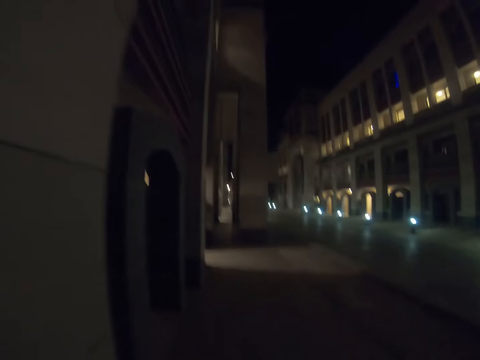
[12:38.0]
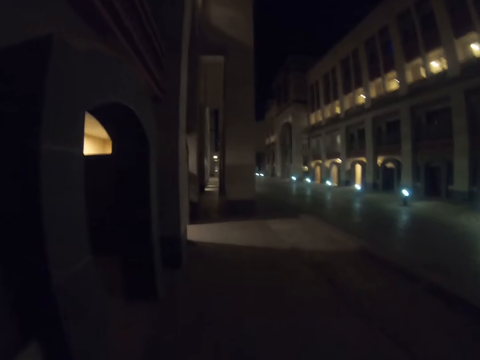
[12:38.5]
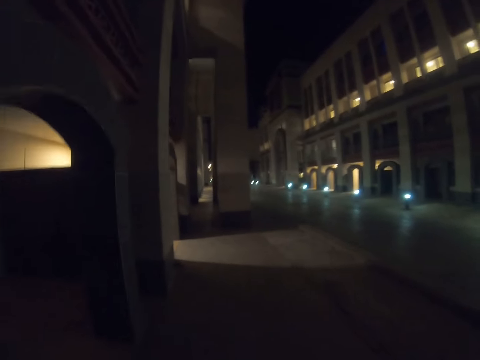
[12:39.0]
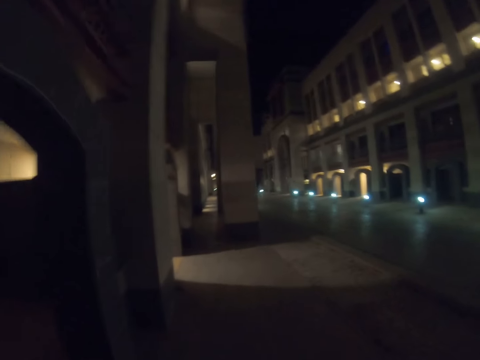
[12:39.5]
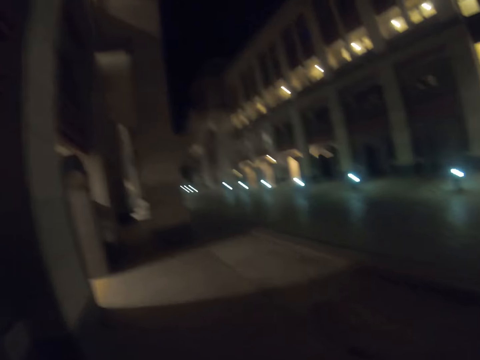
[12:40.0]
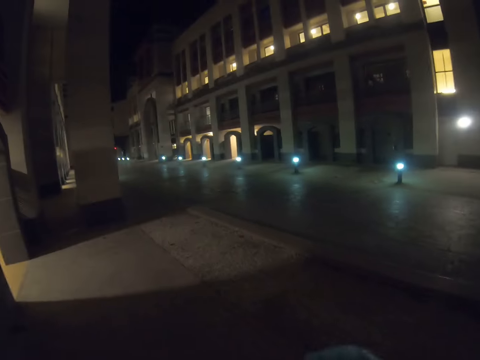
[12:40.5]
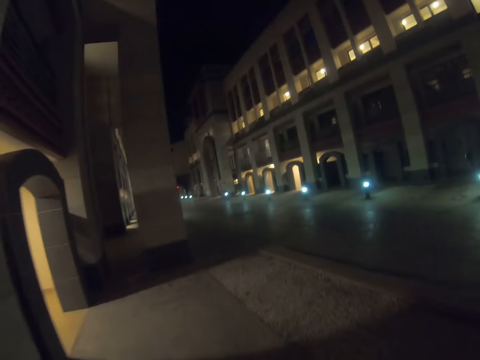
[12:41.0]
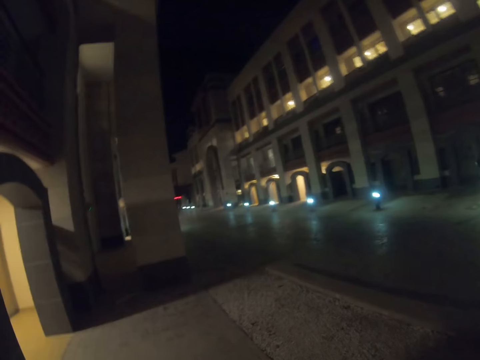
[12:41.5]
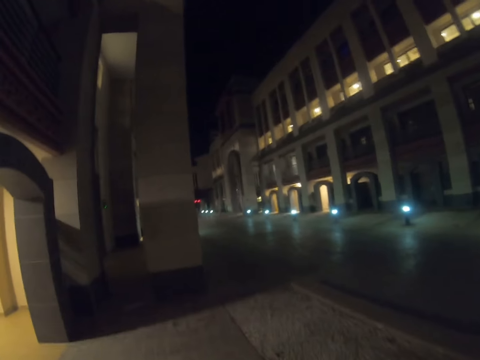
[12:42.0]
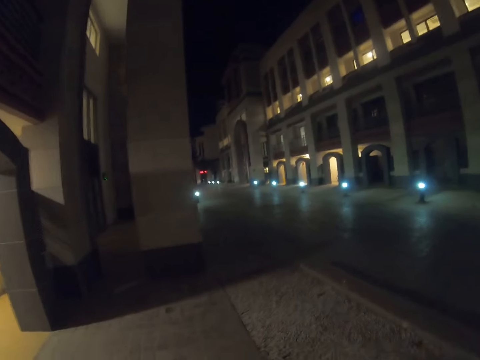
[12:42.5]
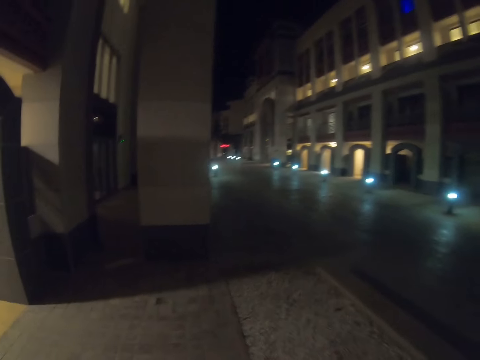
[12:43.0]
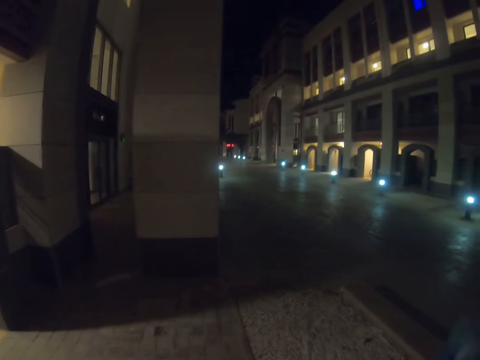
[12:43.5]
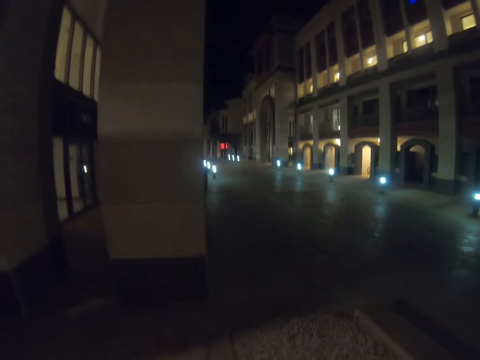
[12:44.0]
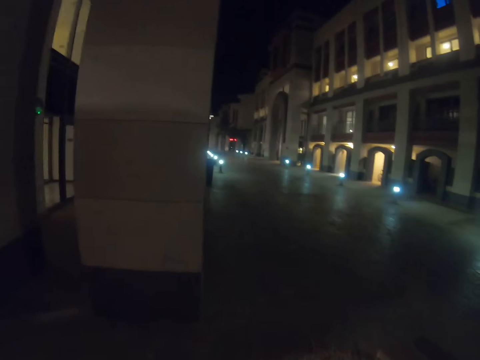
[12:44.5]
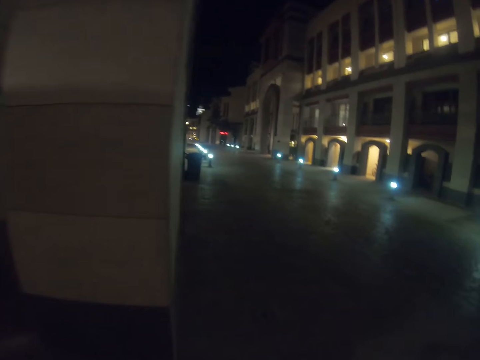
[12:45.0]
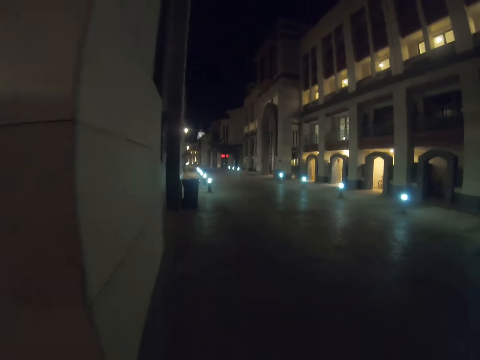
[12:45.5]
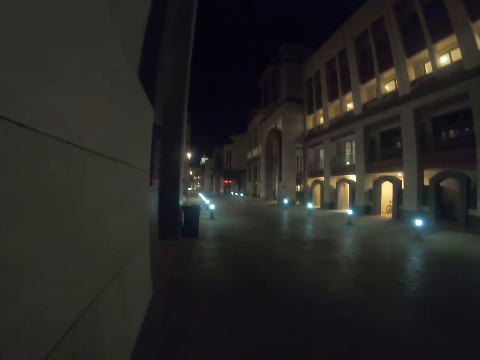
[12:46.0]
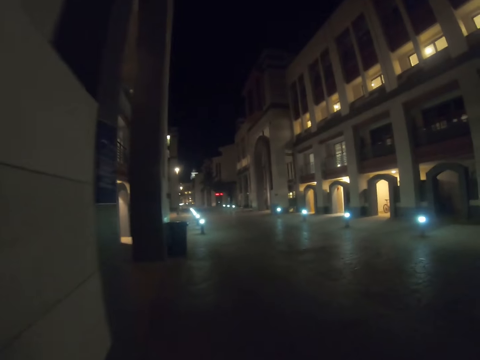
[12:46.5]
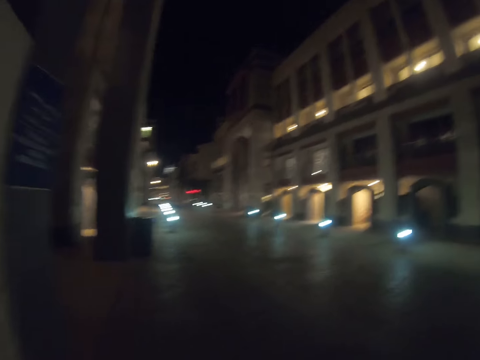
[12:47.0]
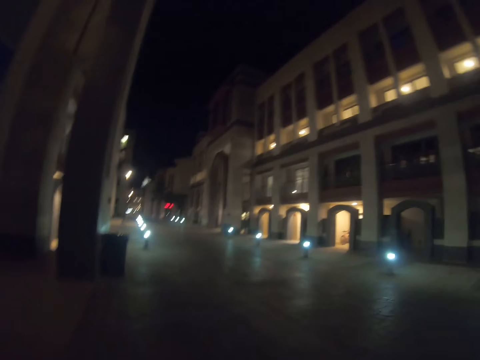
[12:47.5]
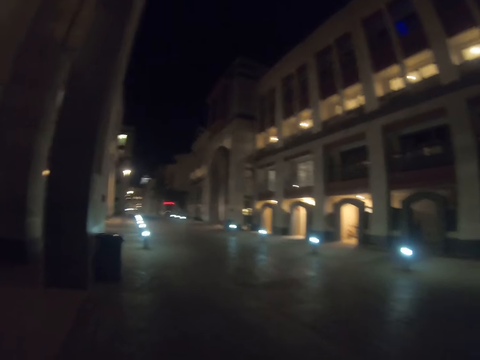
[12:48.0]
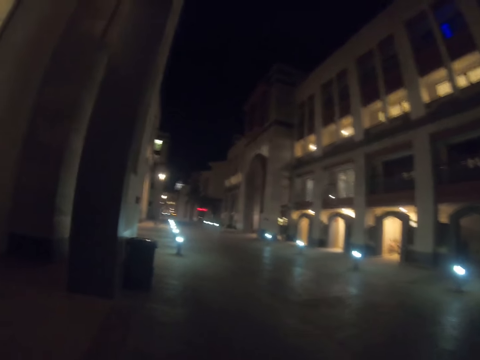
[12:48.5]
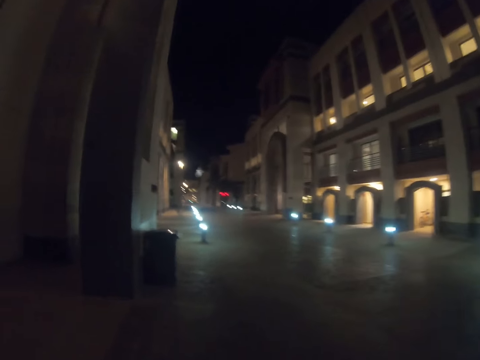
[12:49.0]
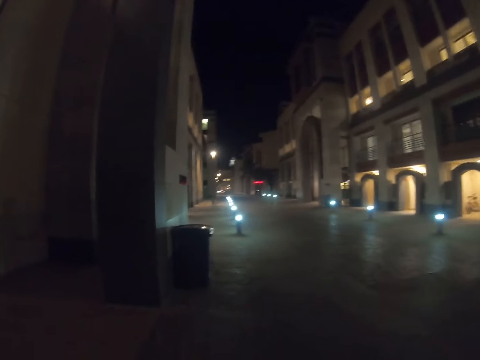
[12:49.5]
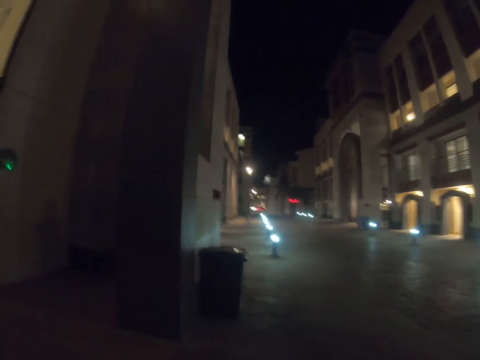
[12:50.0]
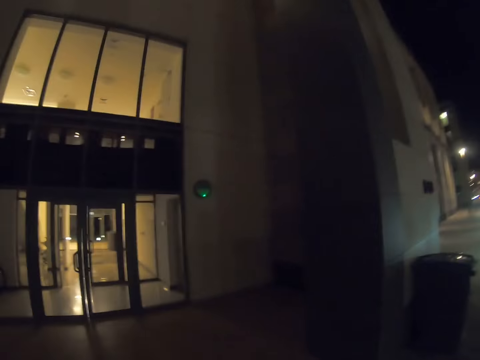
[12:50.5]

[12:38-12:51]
The camera wearer walks outside the room.

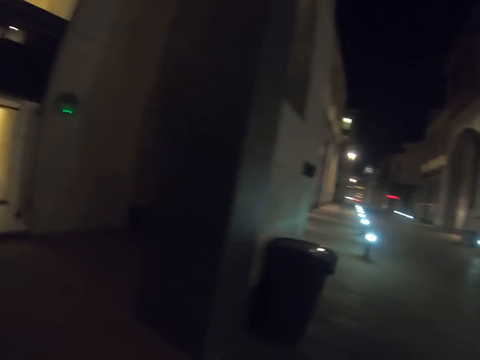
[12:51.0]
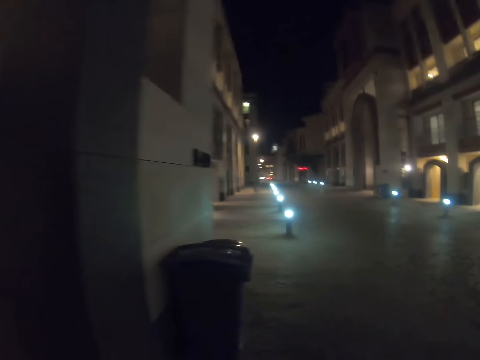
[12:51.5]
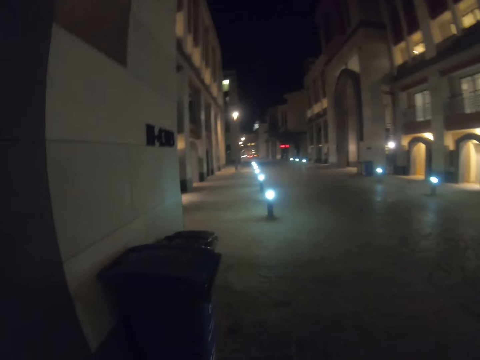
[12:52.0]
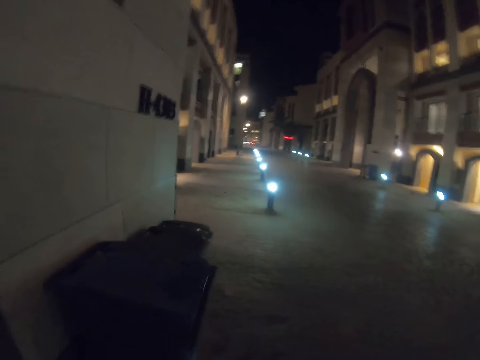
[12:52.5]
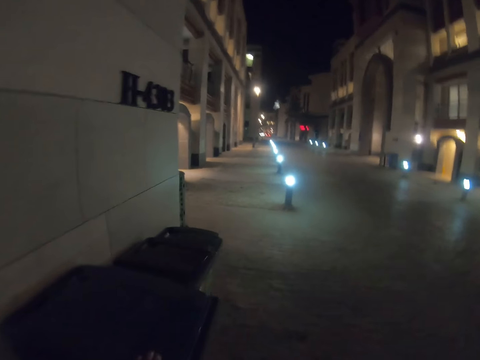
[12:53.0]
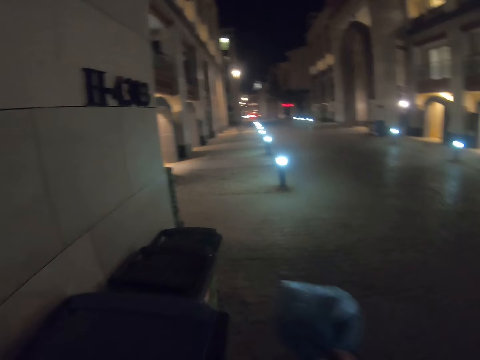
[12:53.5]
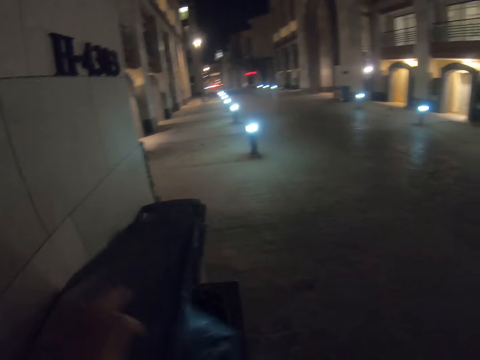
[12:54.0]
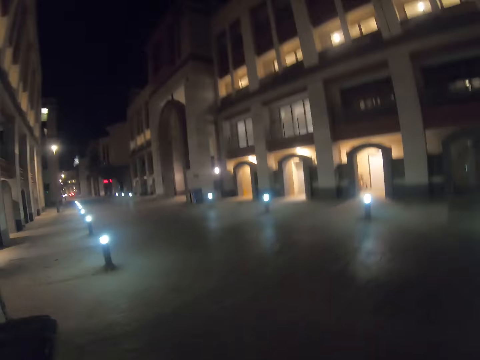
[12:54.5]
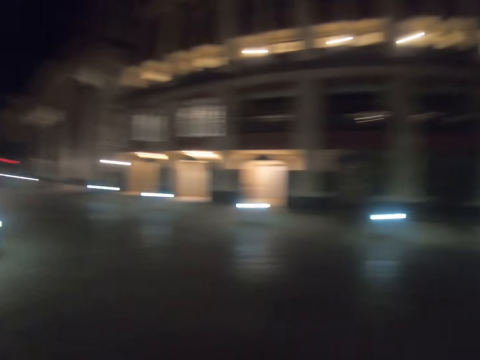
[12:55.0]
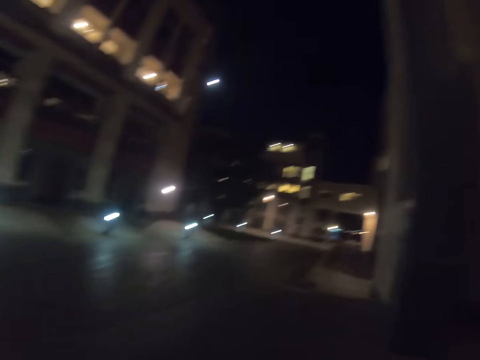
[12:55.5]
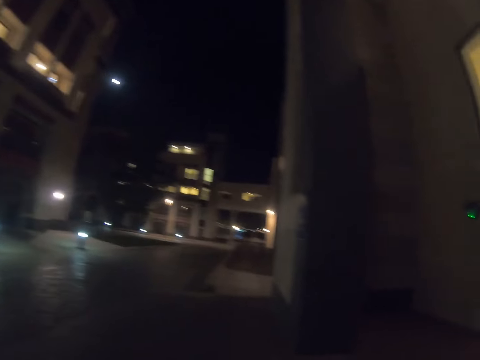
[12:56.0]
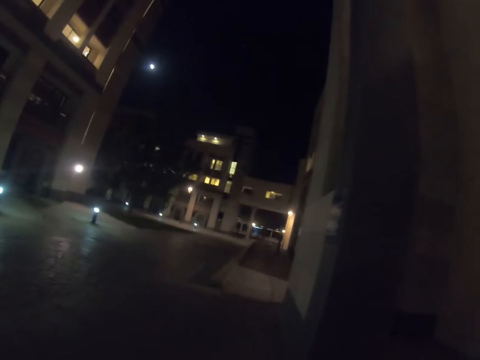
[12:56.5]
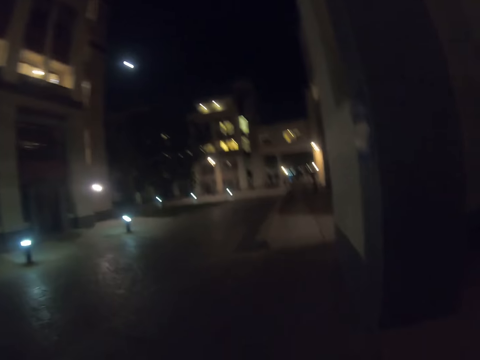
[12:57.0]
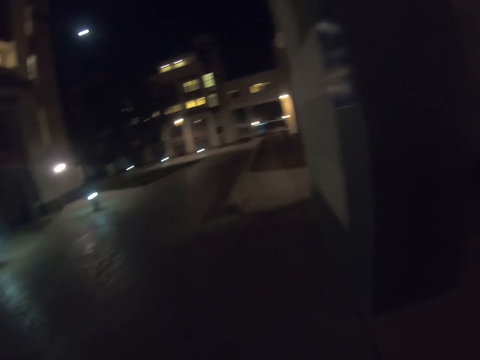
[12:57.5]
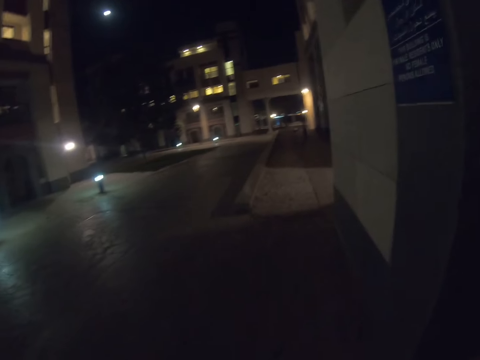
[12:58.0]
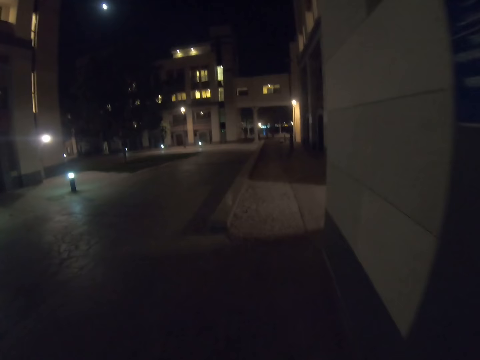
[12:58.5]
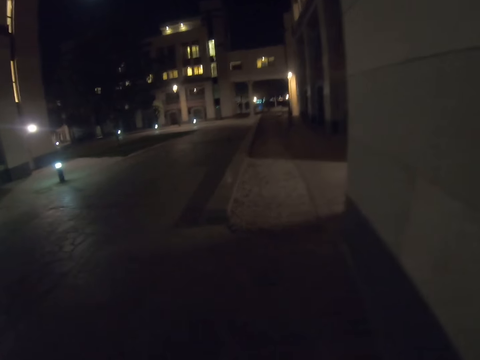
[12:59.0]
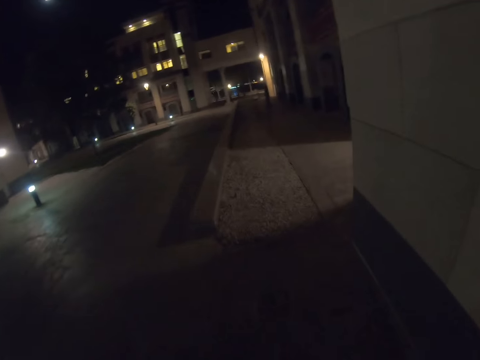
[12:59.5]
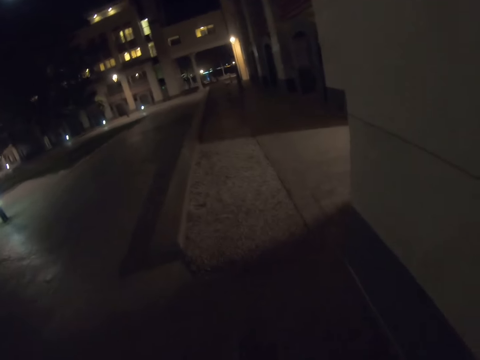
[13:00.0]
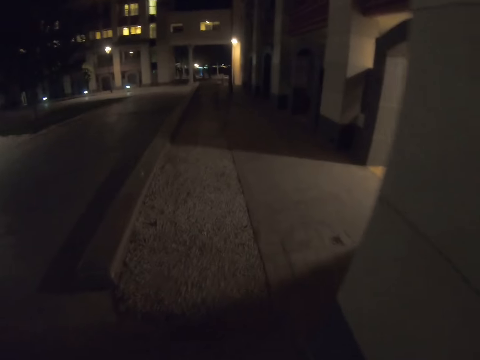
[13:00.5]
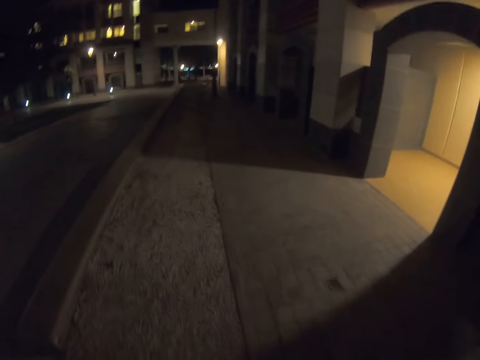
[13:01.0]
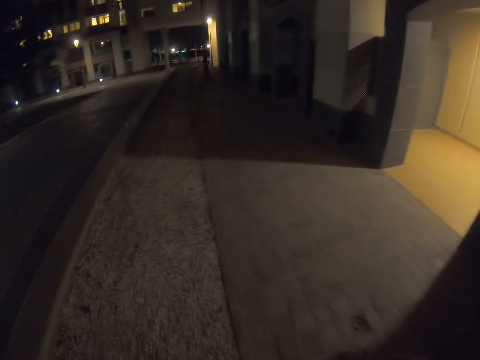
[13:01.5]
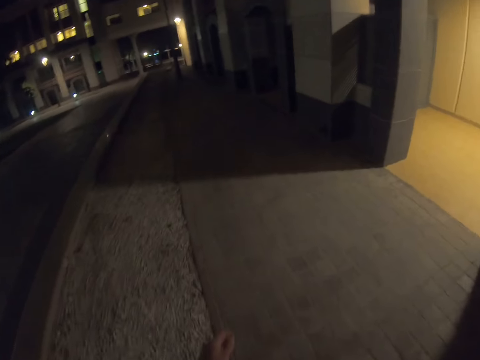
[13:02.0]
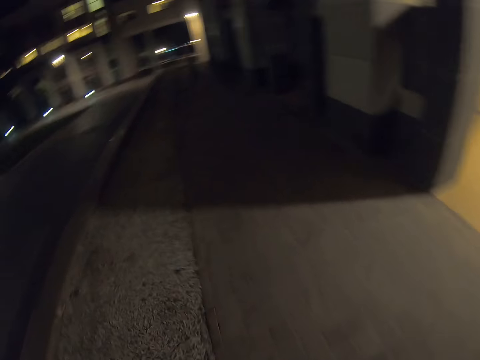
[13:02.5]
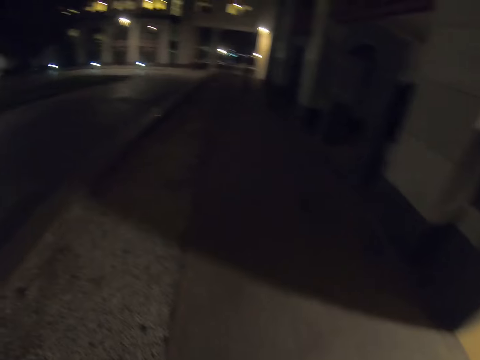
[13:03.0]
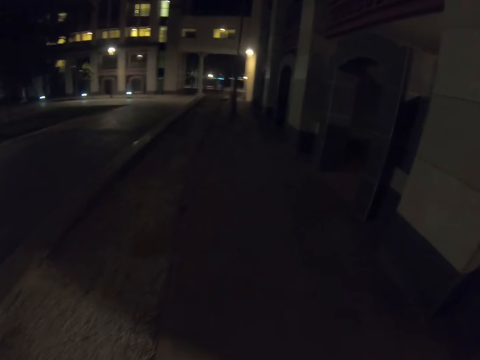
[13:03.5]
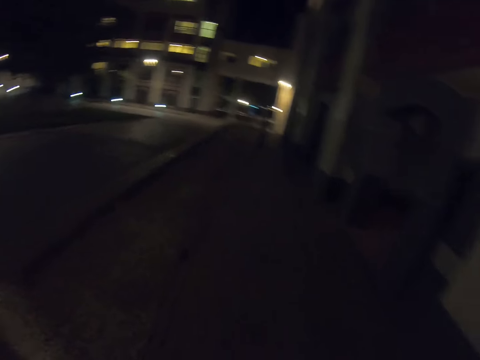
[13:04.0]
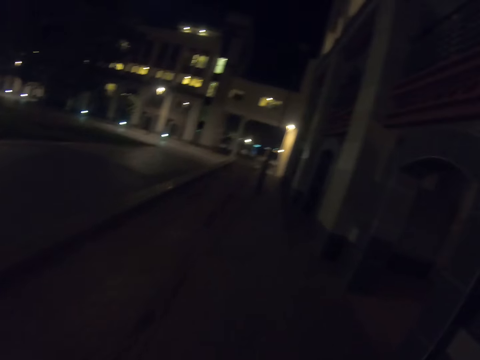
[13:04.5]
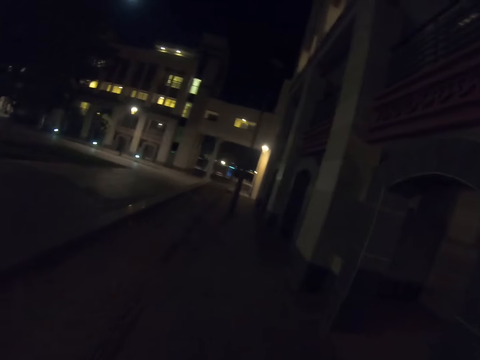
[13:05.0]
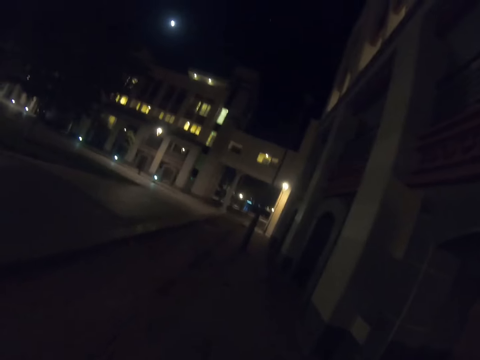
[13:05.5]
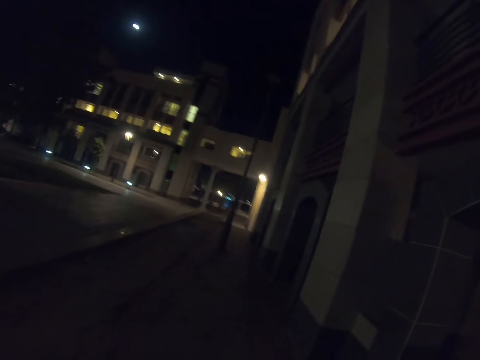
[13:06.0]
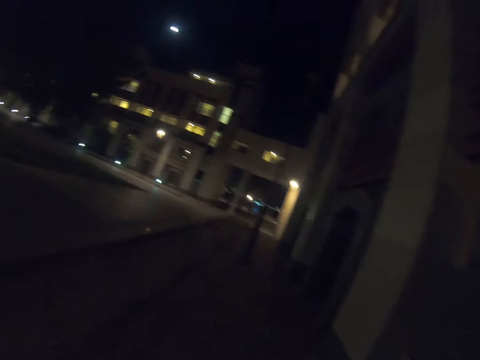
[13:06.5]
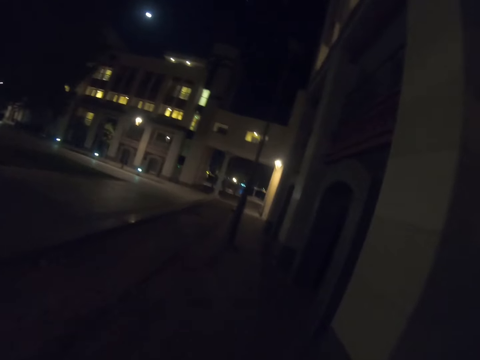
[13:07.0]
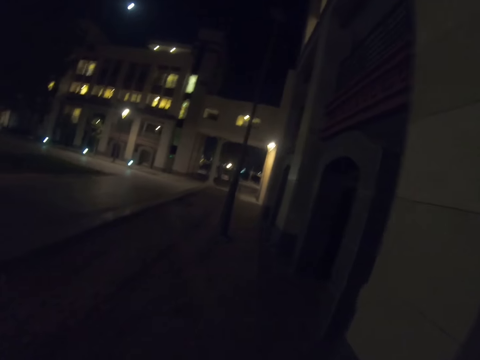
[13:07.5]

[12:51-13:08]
The camera wearer opens the trash bin. They throw the trash in the trash bin. They walk around.
